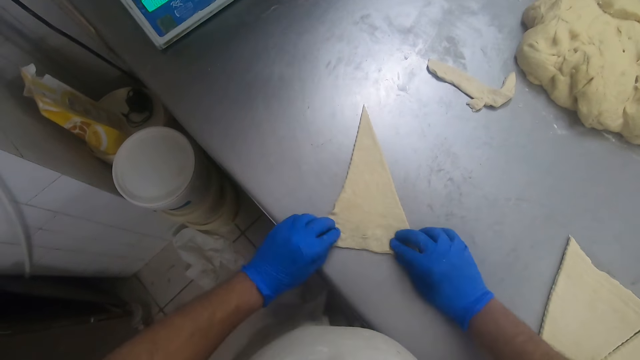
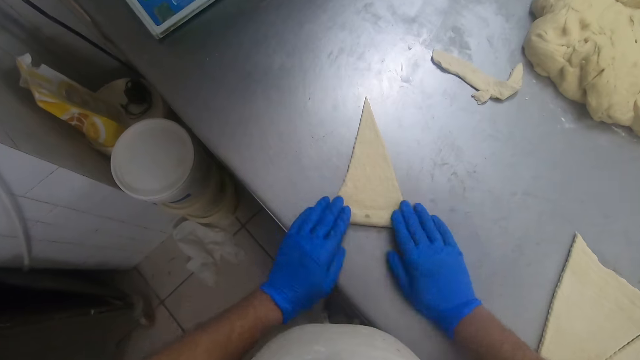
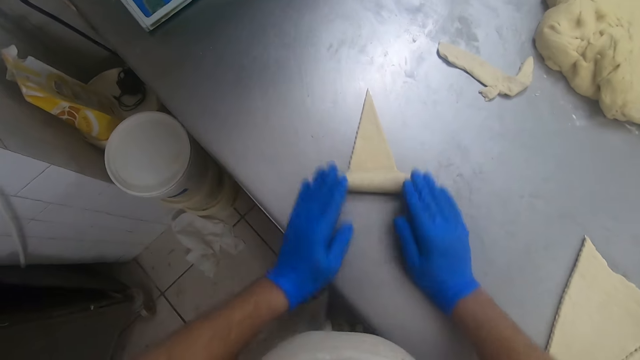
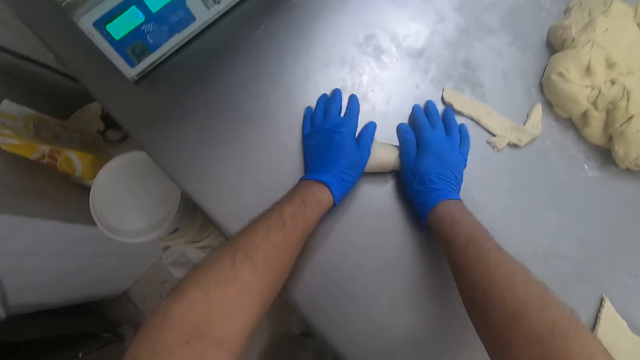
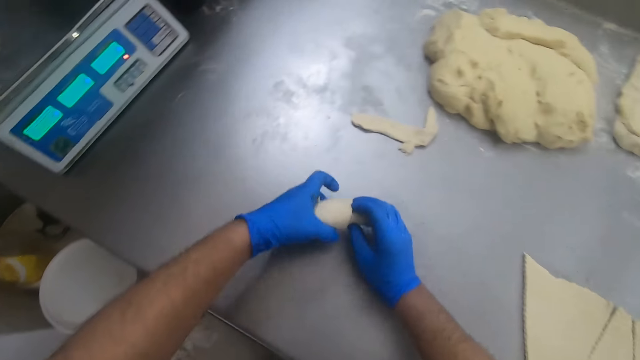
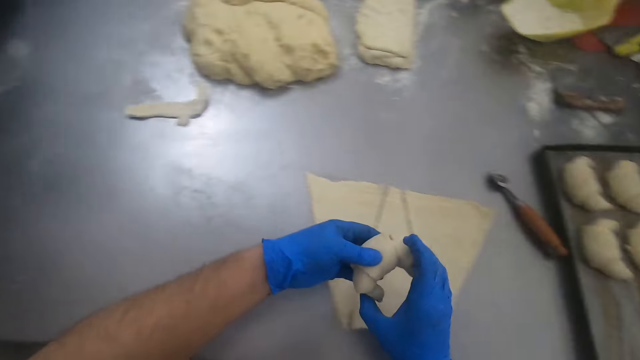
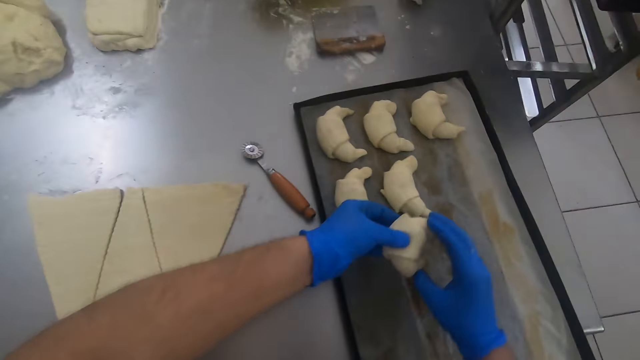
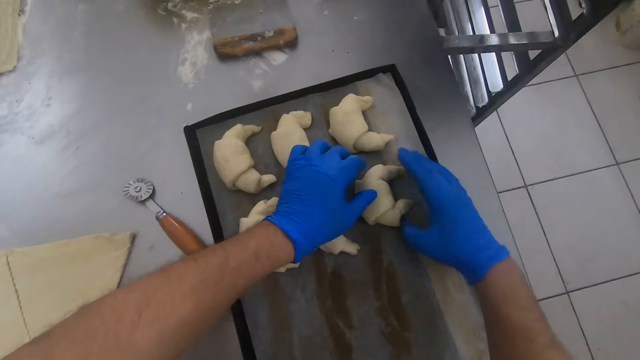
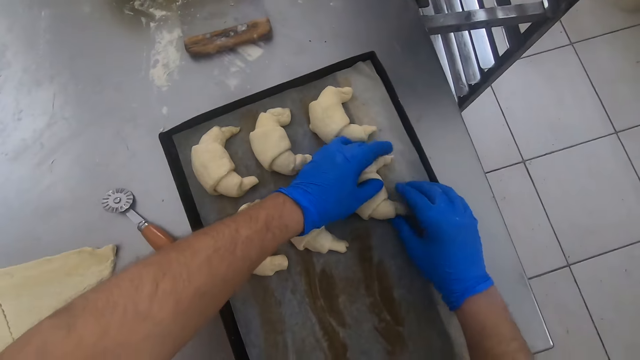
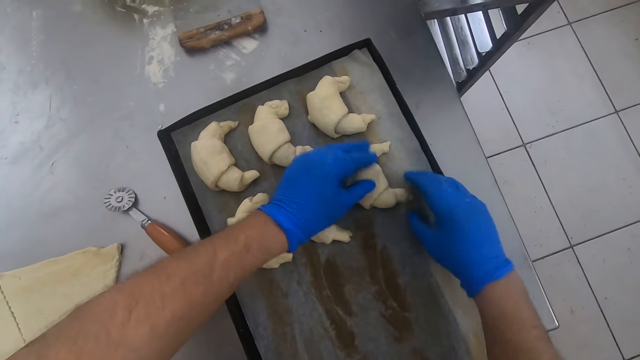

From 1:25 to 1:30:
The camera wearer rolls the triangular dough on the baking table. They pick the dough from the baking table. They set the dough in the sheet pan on the baking table.

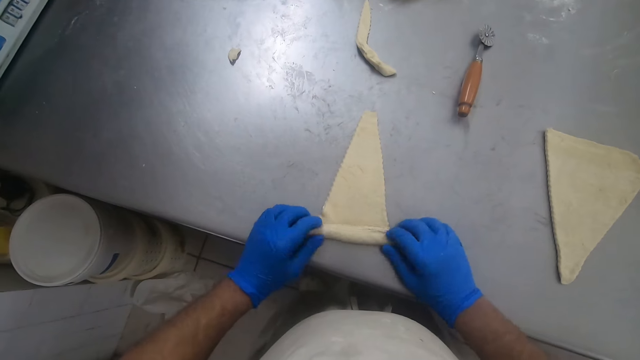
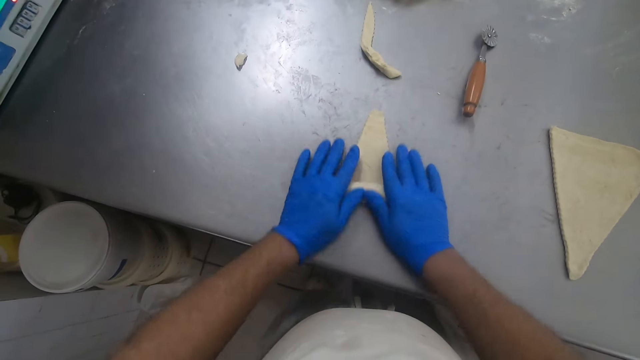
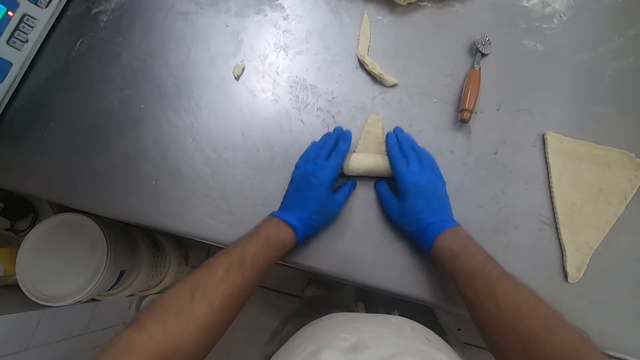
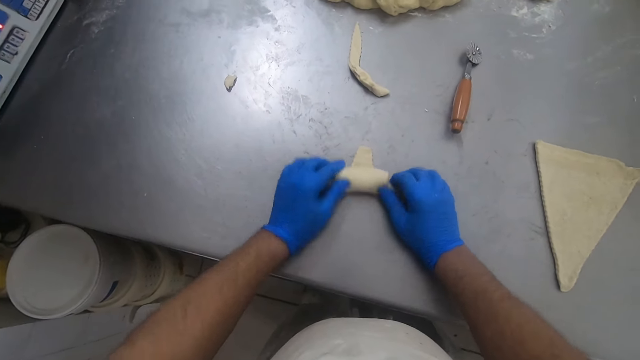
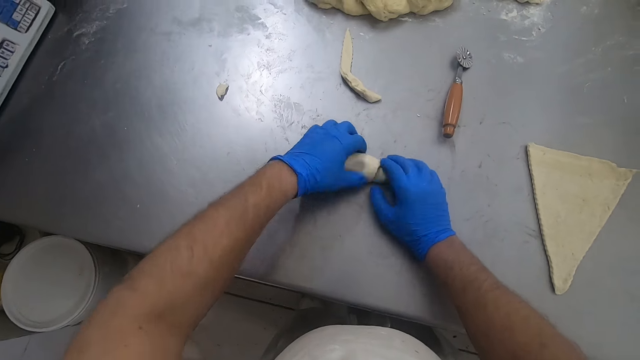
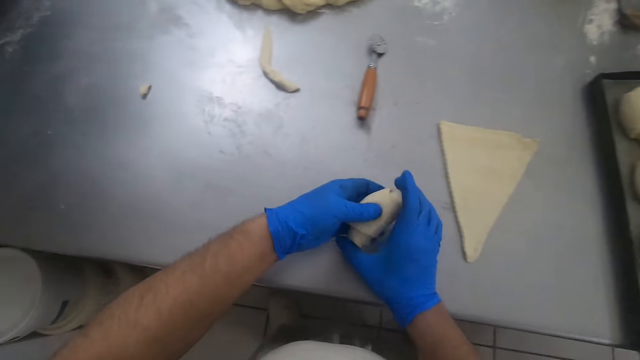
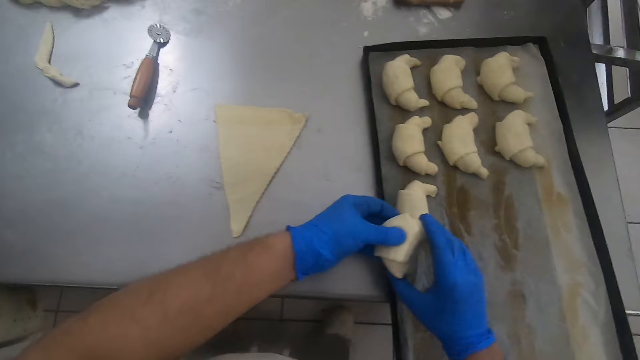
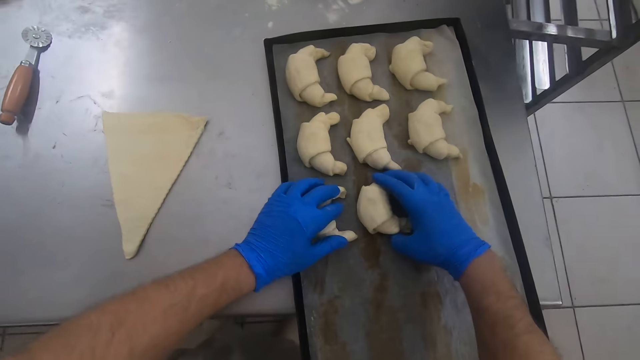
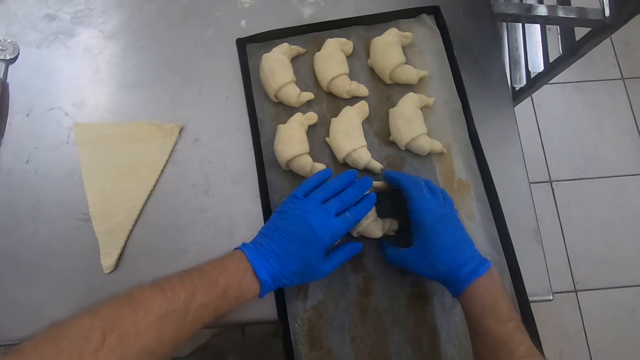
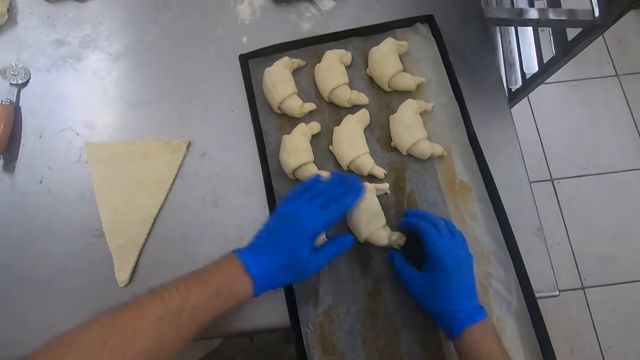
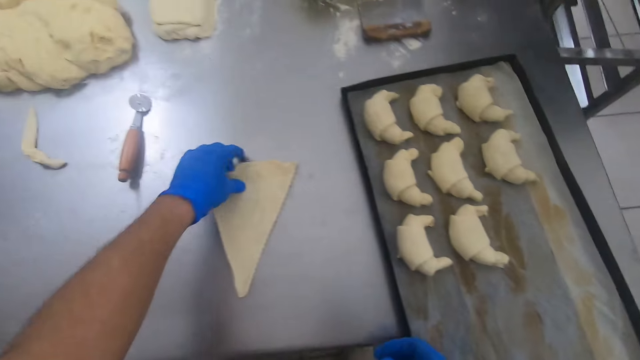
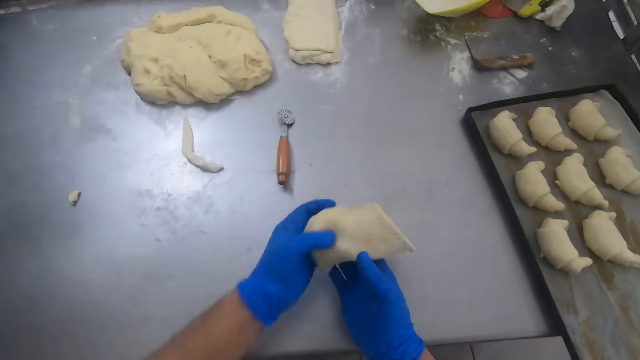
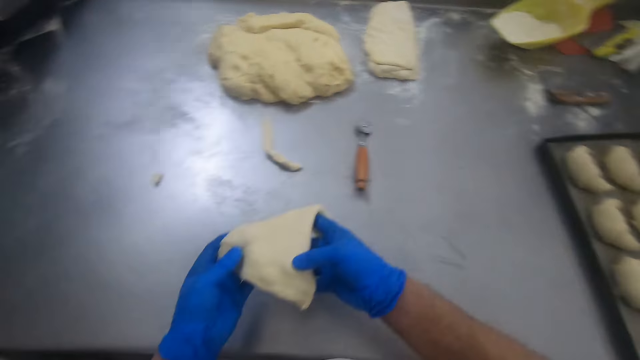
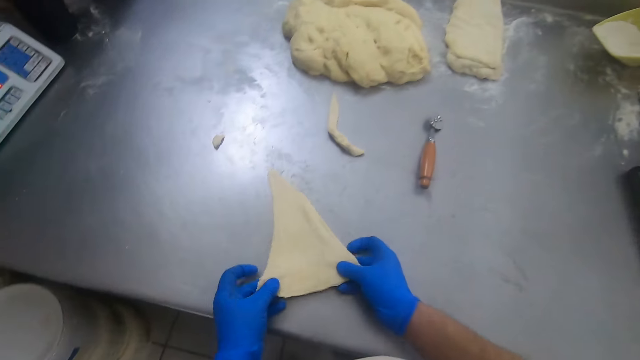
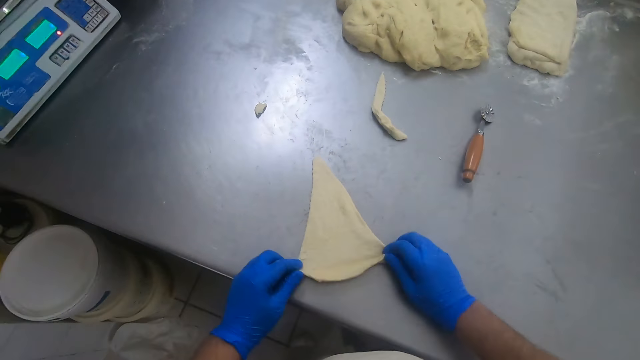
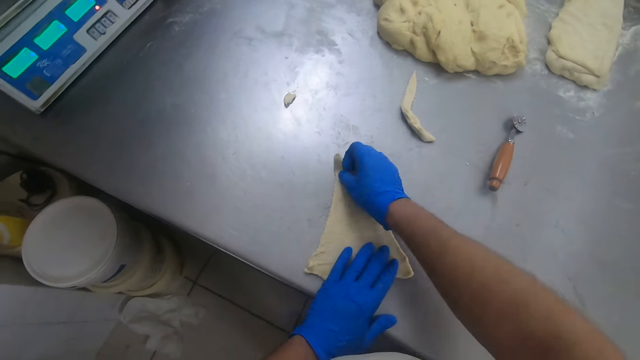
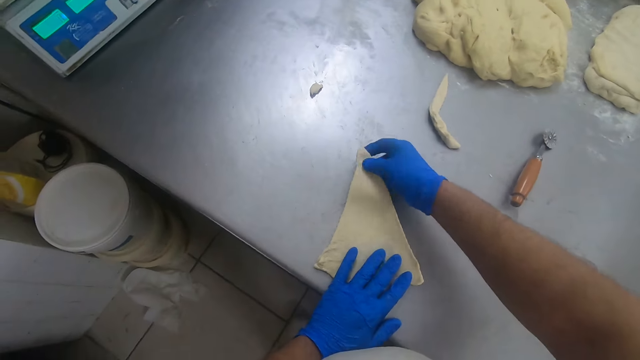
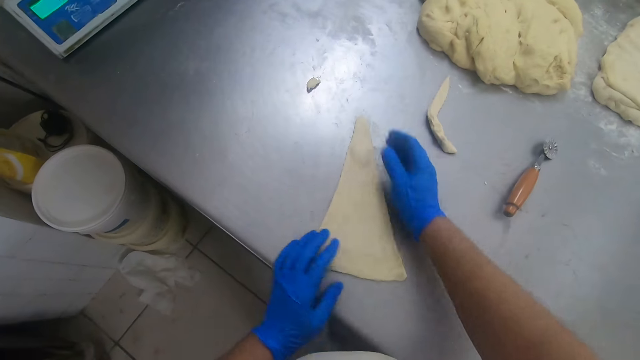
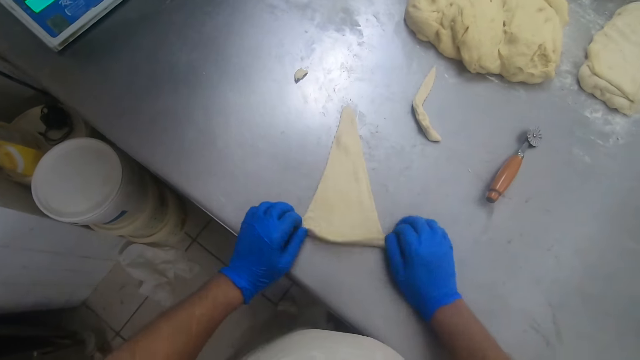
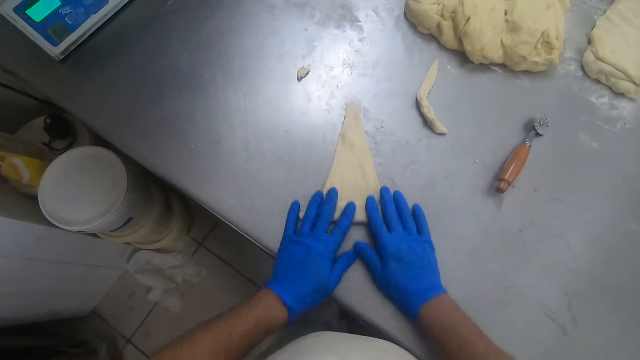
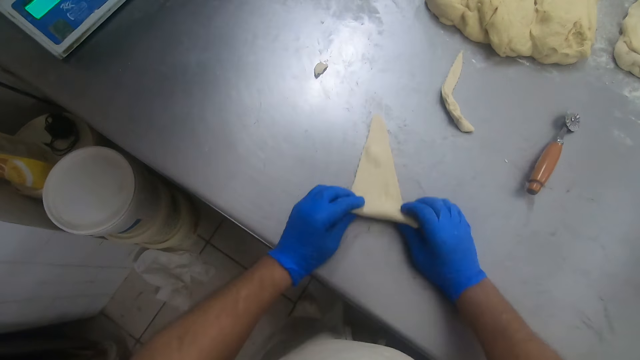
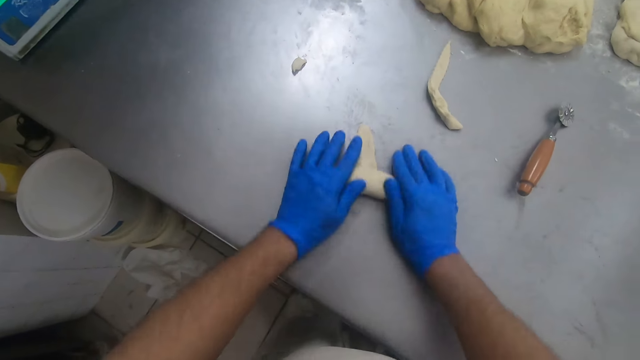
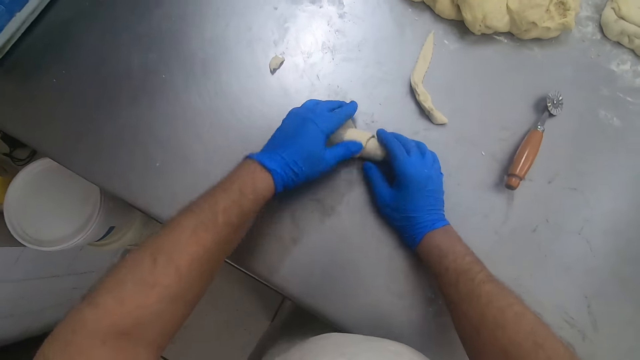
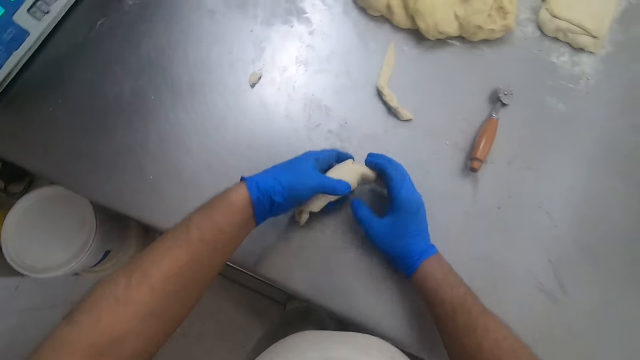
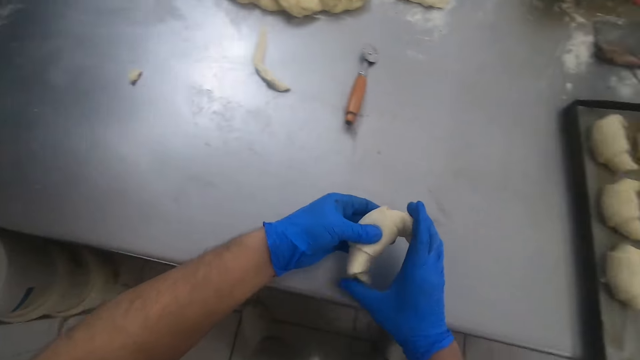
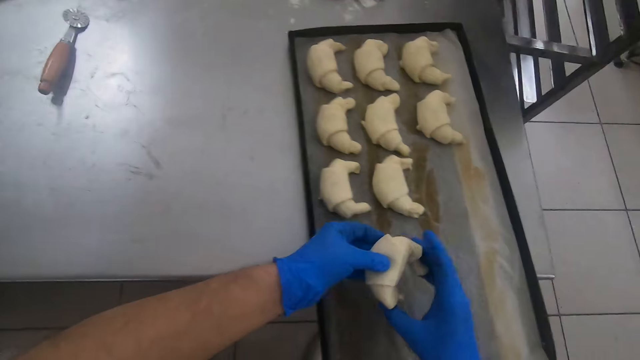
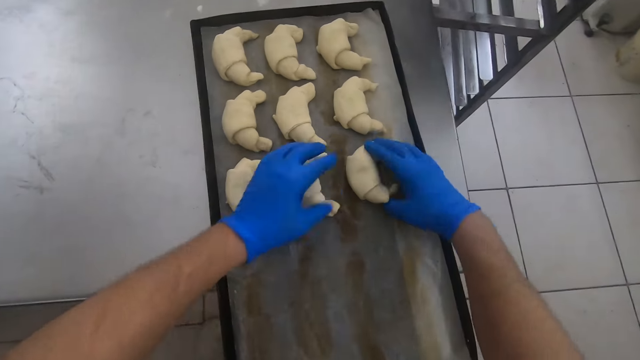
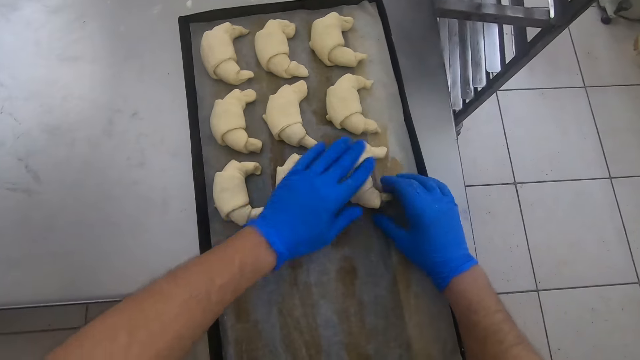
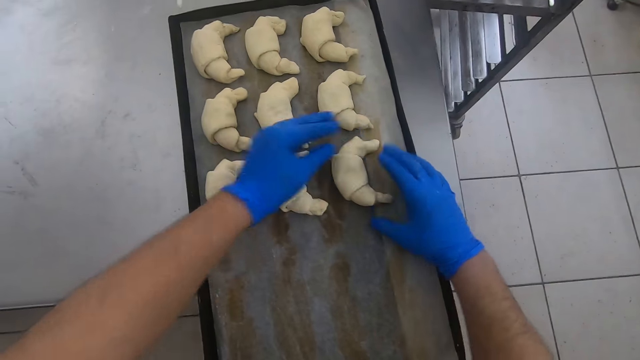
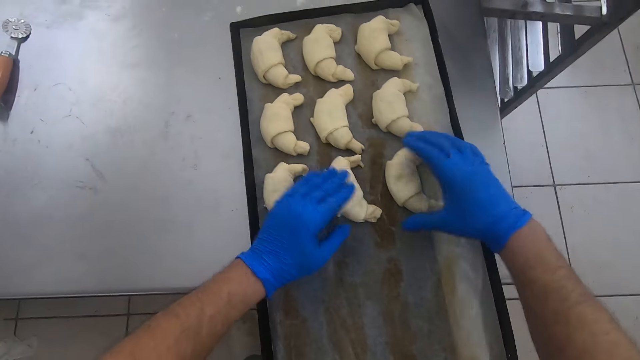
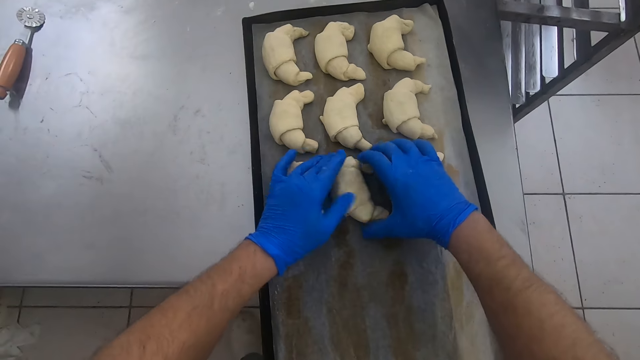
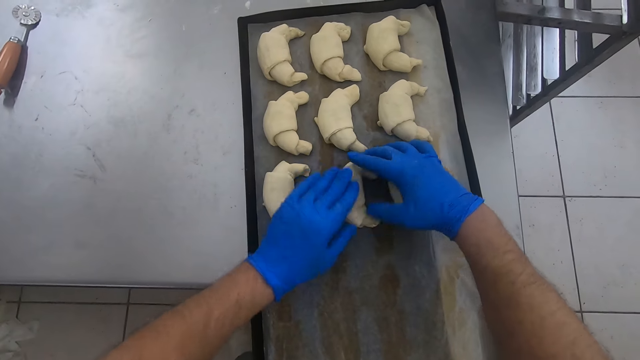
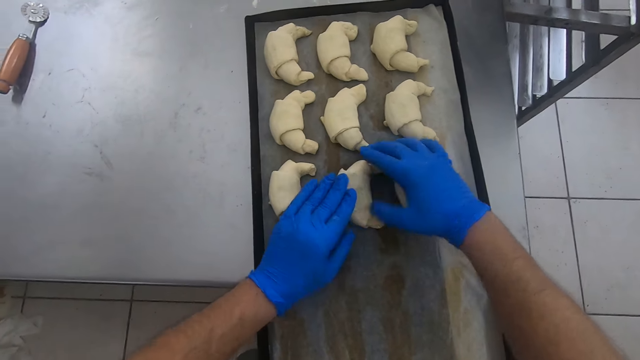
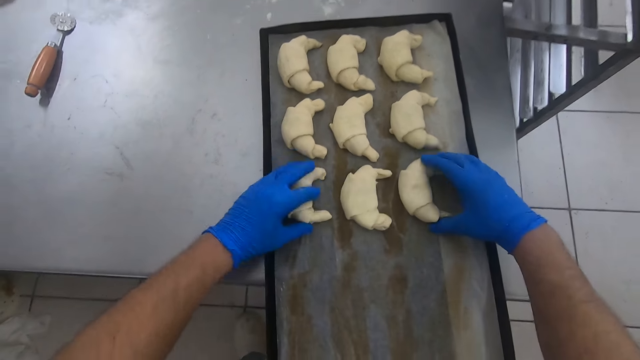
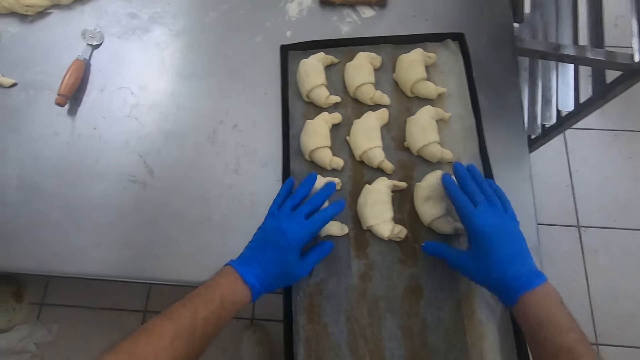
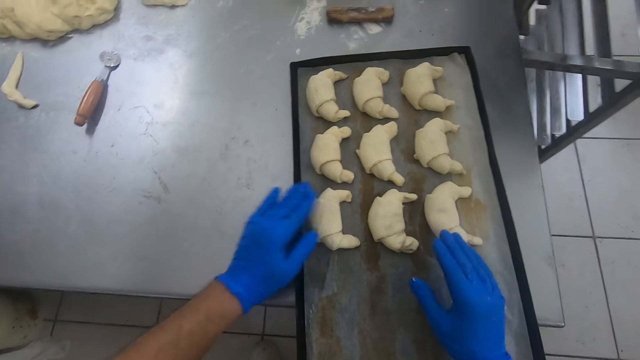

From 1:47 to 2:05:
The camera wearer rolls the triangular dough on the baking table. They pick the dough from the baking table. They set the dough in the sheet pan on the baking table. They pick a piece of dough. They turn over one of the triangular doughs on the baking table. They place the triangular dough on the baking table. They roll the triangular dough on the baking table. They pick the dough from the baking table. They set the doughs in the sheet pan on the baking table. They touch the rolled doughs.
